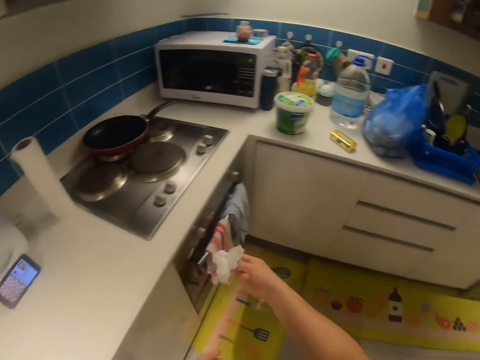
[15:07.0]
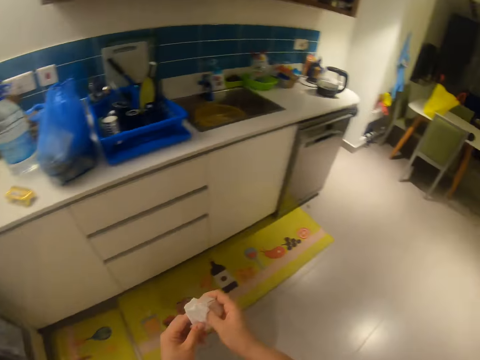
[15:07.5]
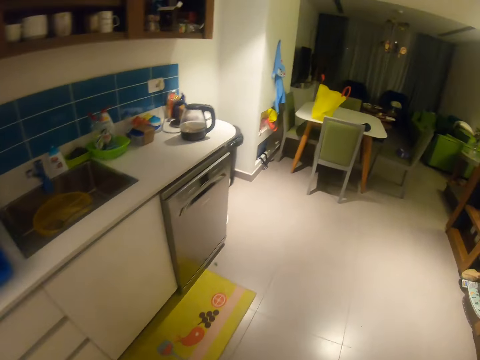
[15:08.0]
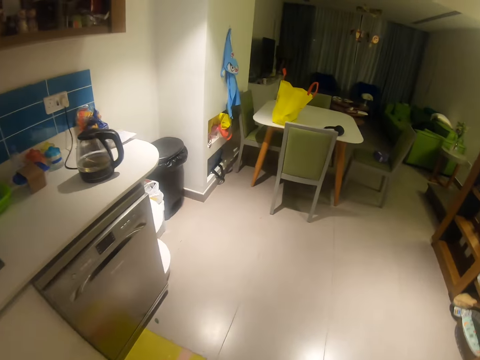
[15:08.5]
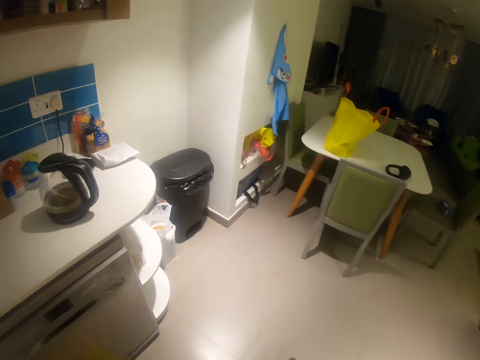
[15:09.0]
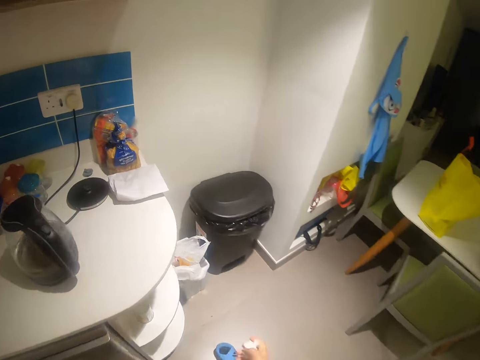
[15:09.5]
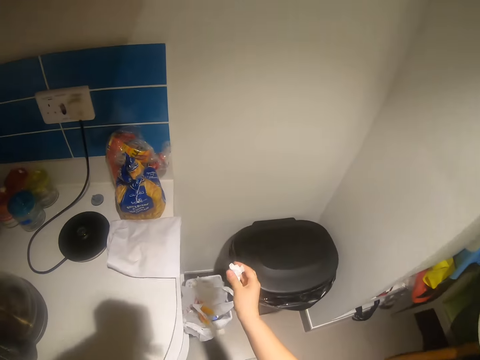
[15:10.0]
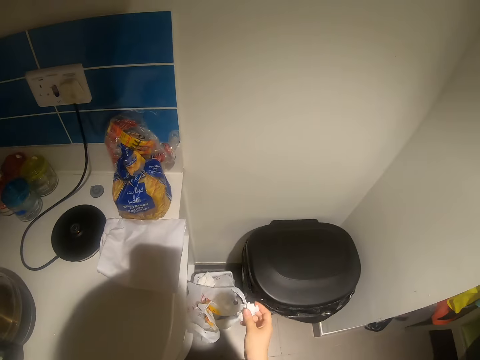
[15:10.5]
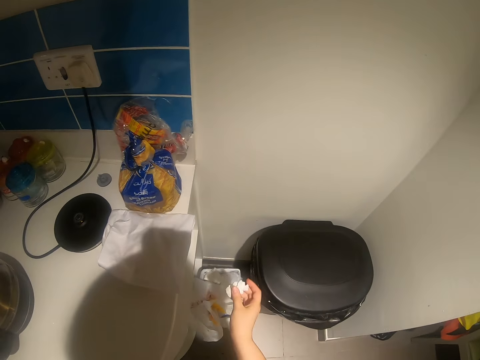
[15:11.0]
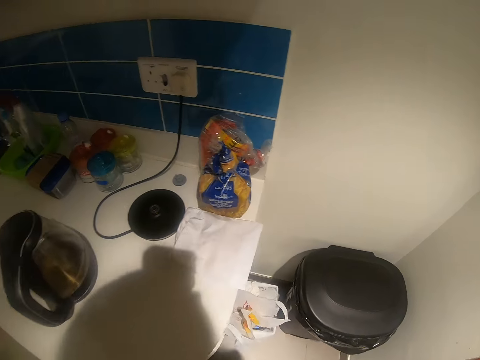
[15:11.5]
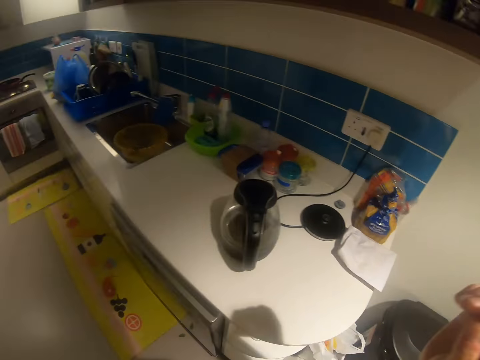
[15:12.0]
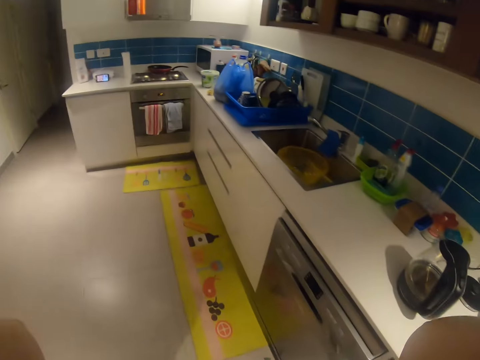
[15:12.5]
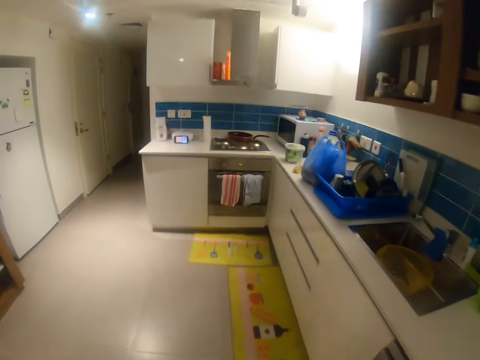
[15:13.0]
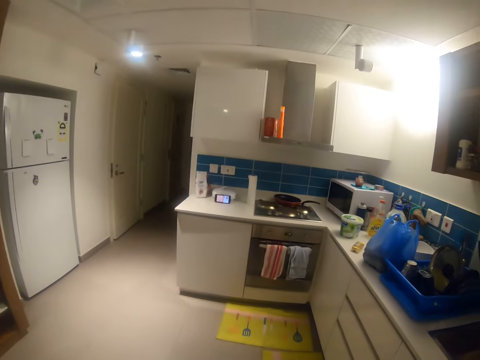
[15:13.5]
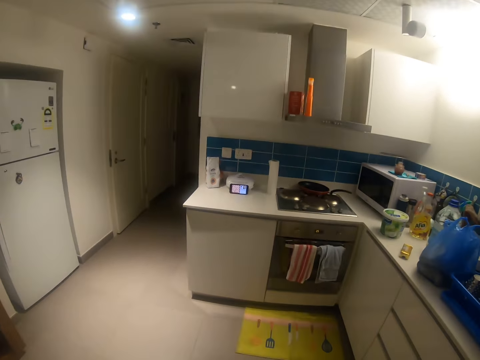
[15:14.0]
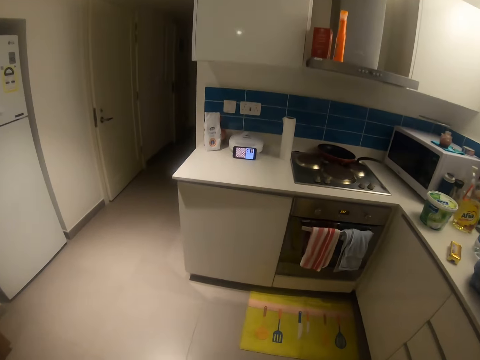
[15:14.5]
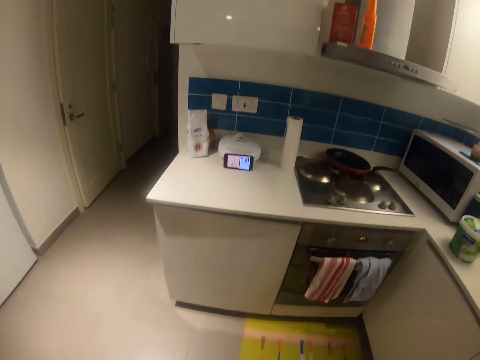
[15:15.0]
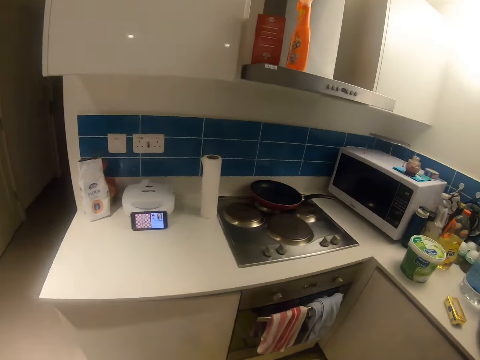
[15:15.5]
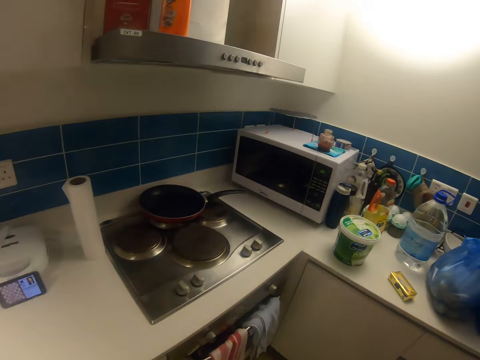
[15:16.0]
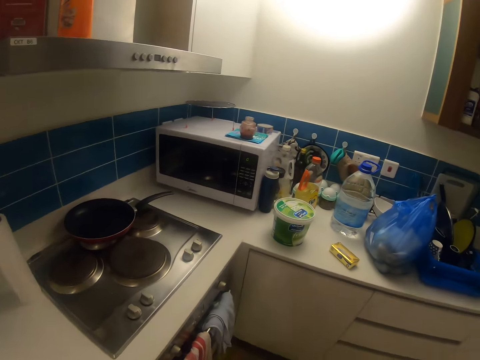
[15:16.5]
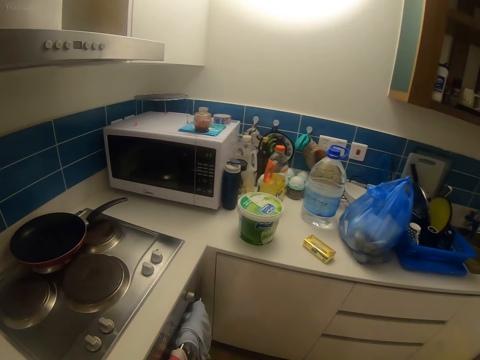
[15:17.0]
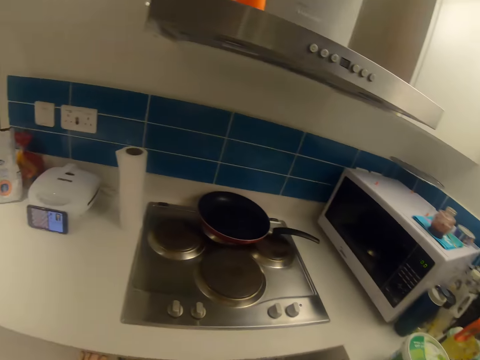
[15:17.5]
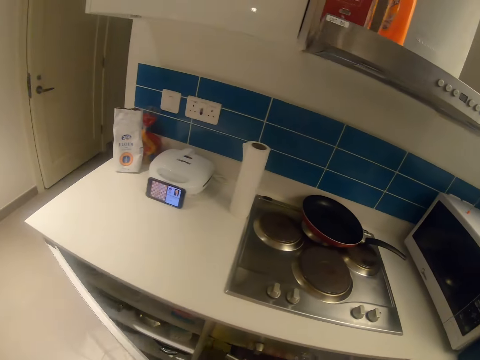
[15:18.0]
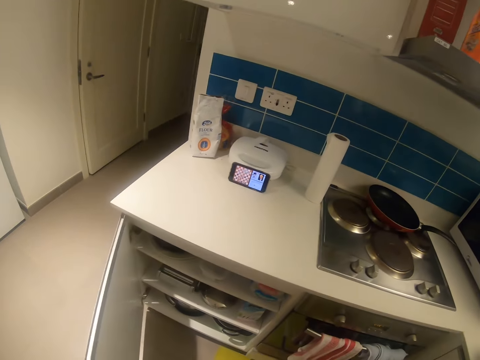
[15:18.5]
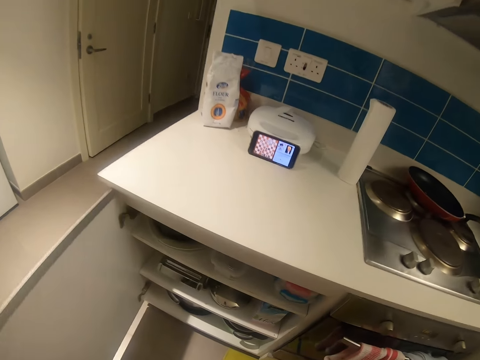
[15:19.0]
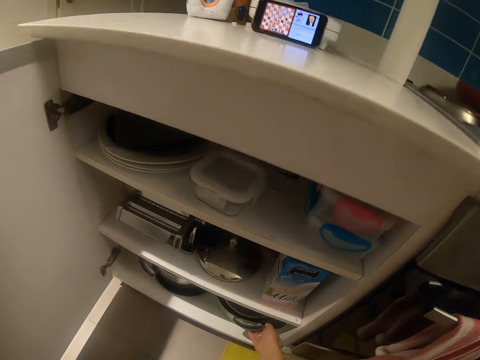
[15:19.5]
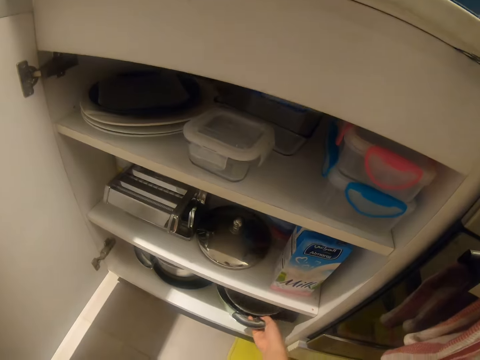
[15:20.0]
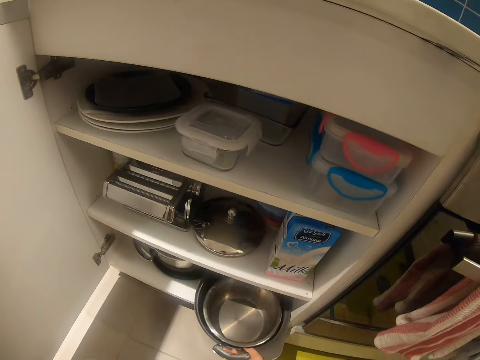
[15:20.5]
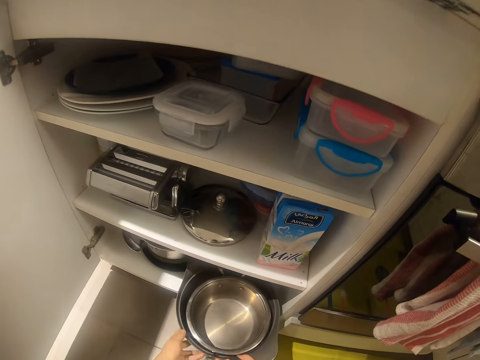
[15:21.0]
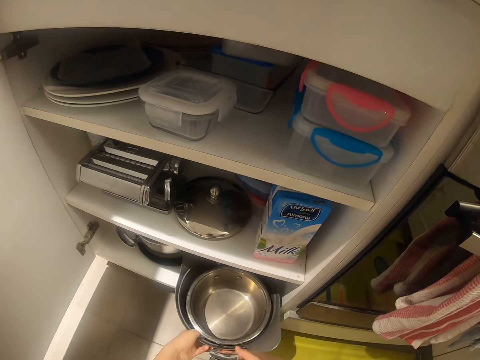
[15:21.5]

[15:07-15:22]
The camera wearer walks to the trash bin. He throws the tissue into the bin with his right hand. He adjusts his camera. He walks towards the toaster on the kitchen slab. He opens the kitchen cabinet. He brings out pots below the cabinet with his right hand.

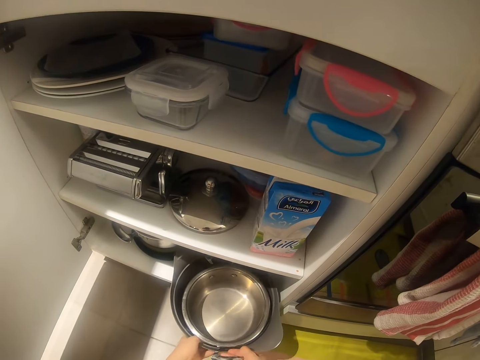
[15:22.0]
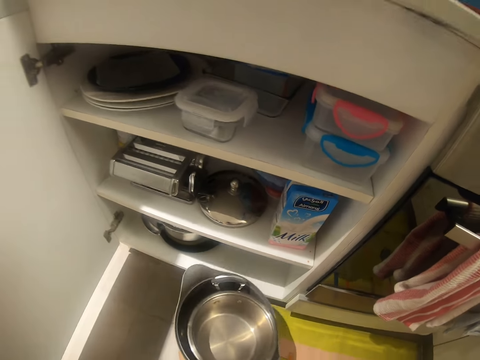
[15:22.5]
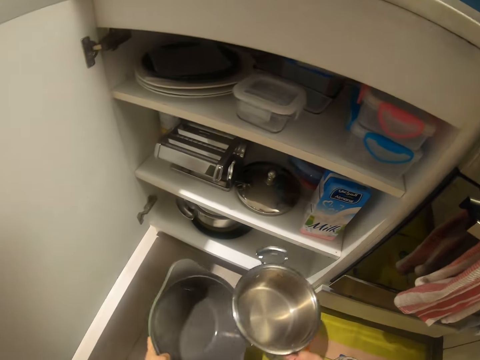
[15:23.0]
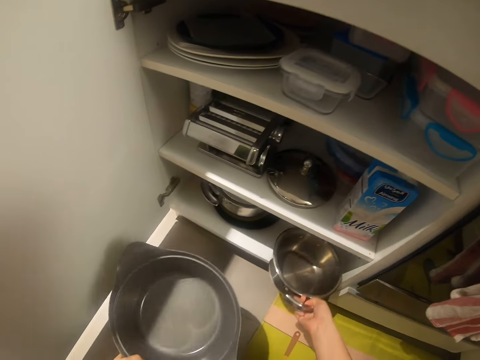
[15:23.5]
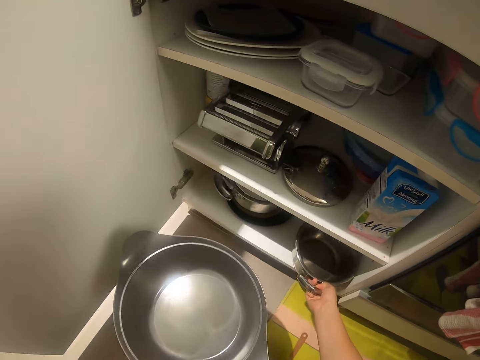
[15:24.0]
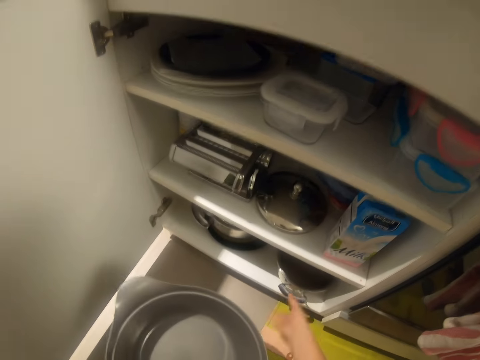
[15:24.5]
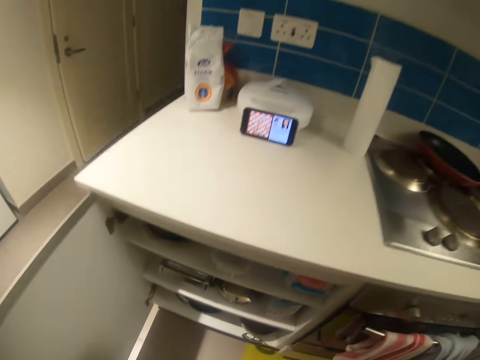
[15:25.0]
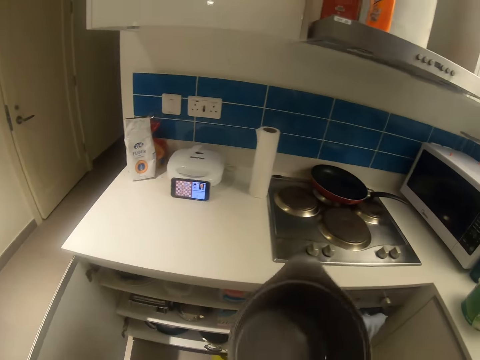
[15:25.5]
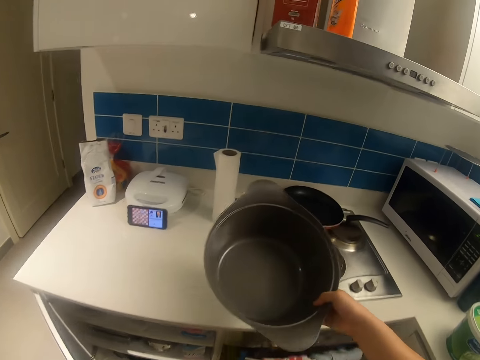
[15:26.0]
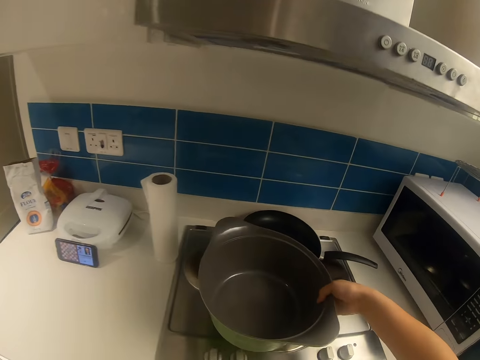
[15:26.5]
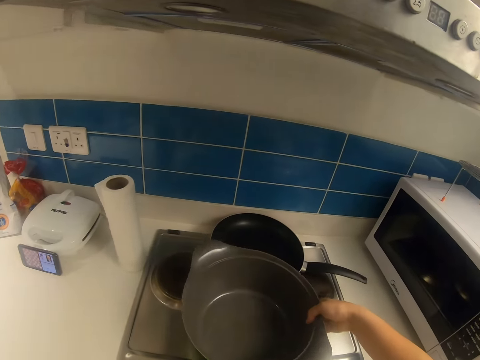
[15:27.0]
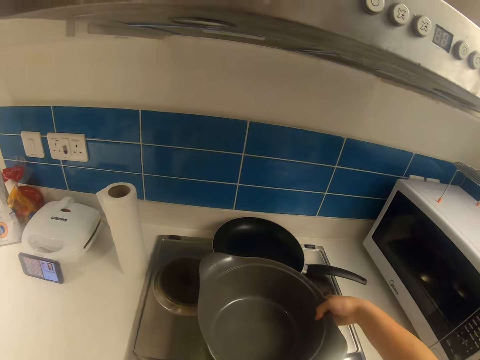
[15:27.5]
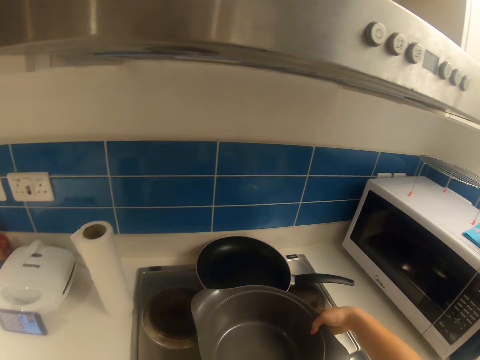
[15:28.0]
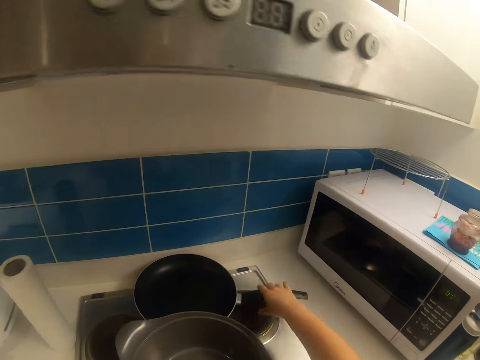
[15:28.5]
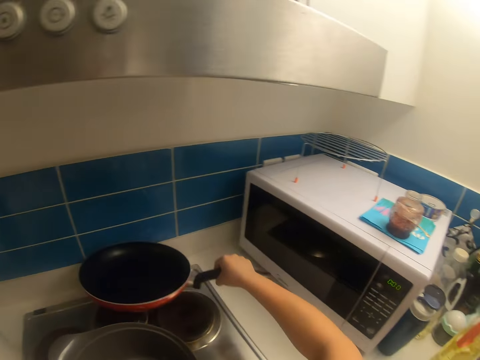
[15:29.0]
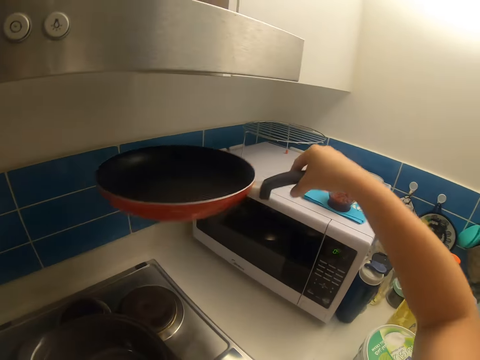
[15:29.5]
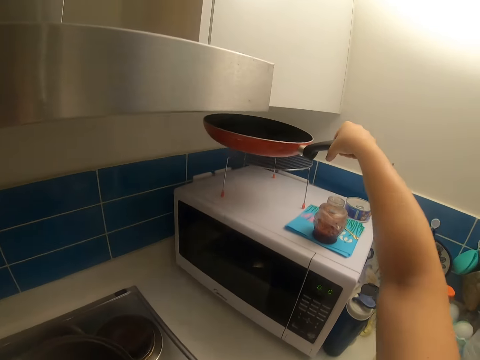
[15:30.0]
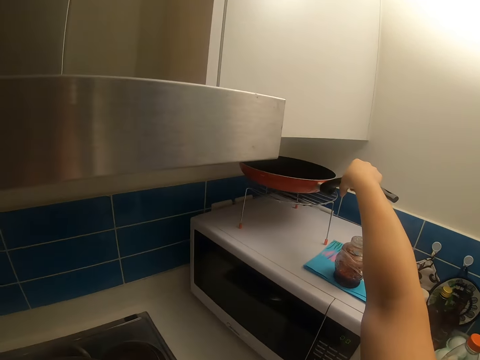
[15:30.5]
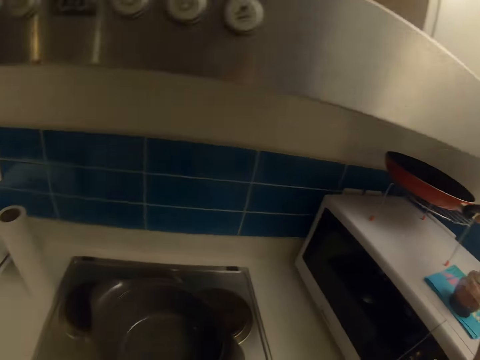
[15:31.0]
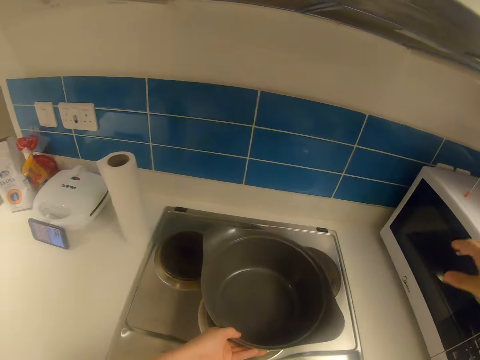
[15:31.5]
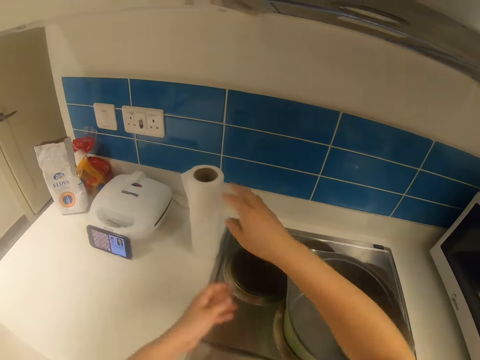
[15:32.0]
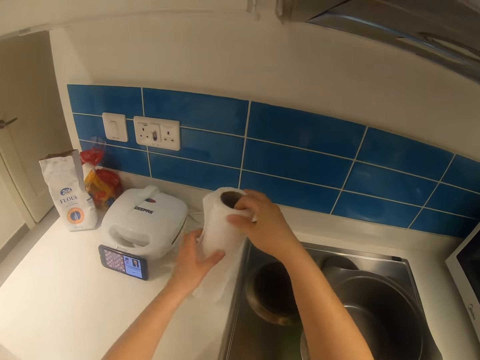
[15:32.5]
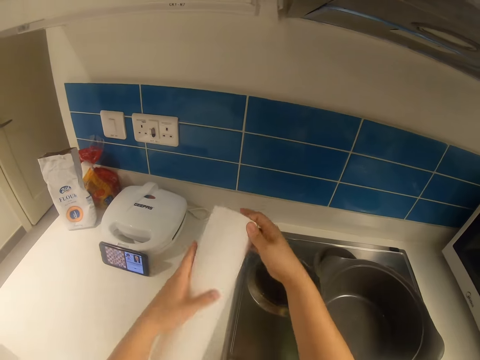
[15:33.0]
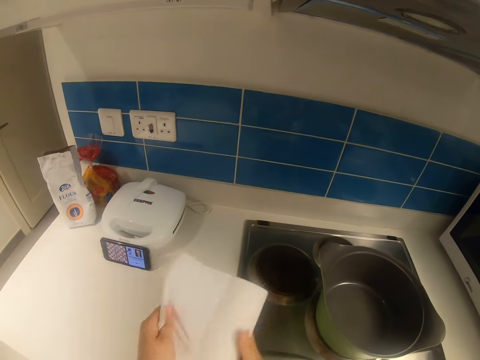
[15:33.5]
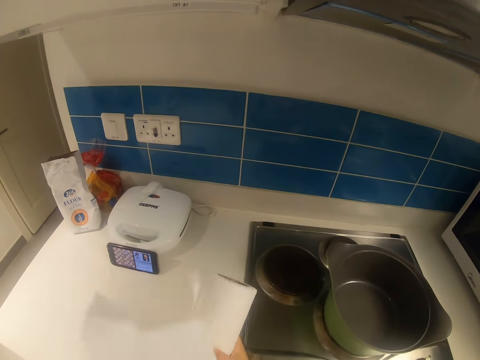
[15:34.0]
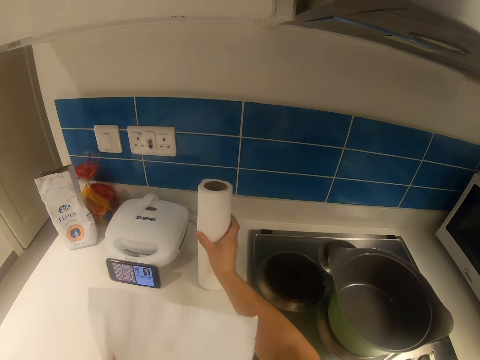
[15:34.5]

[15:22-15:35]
The camera wearer removes a small pot inside the big pot. He keeps the small pot below the cabinet with his right hand. He closes the kitchen cabinet. He places the pot on the gas cooker with his right hand. He picks up the frying pan from the gas cooker with his right hand. He places the frying pan on a stand on the microwave with his right hand. He cuts out a tissue with his left hand.
